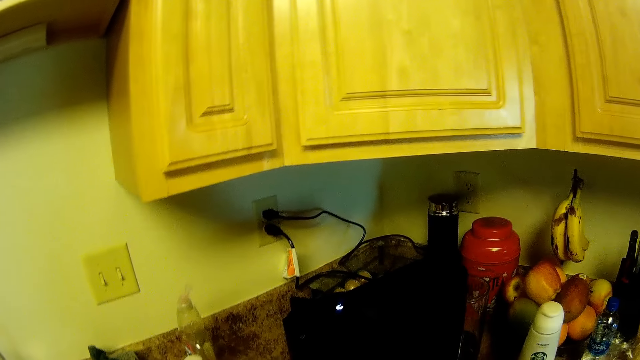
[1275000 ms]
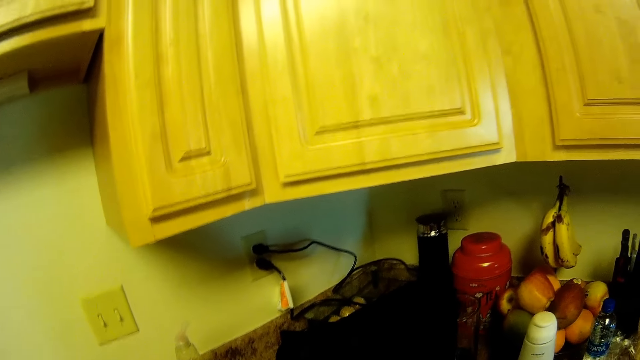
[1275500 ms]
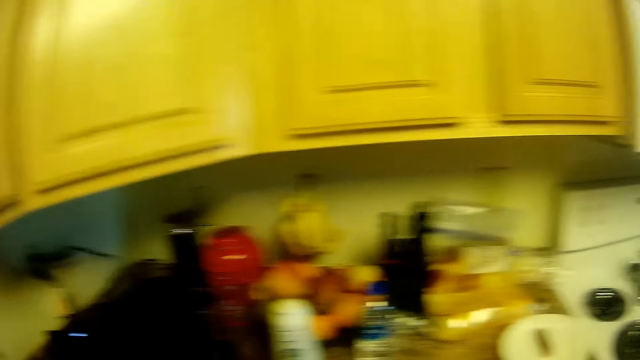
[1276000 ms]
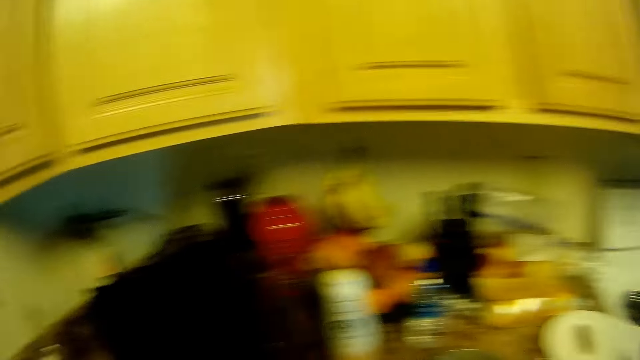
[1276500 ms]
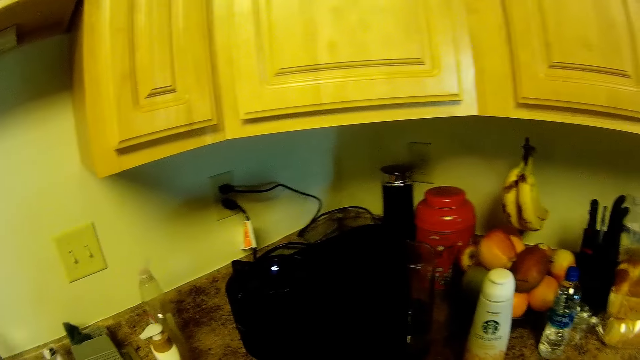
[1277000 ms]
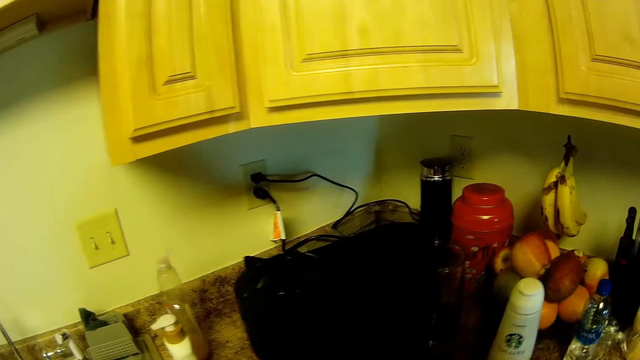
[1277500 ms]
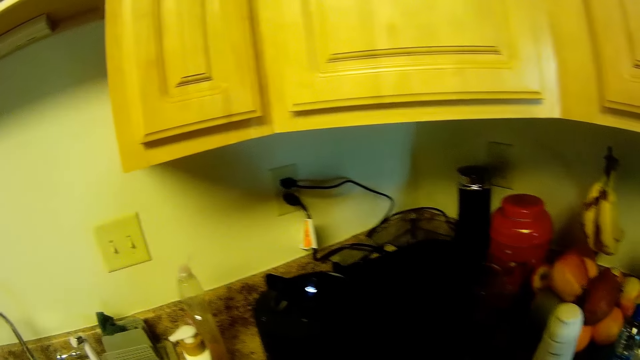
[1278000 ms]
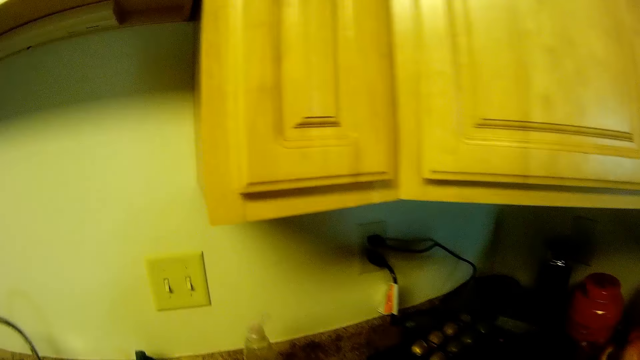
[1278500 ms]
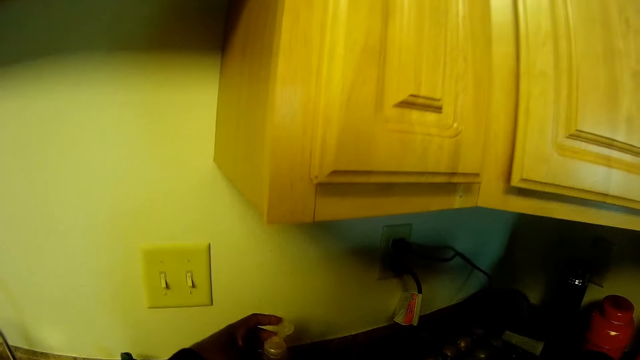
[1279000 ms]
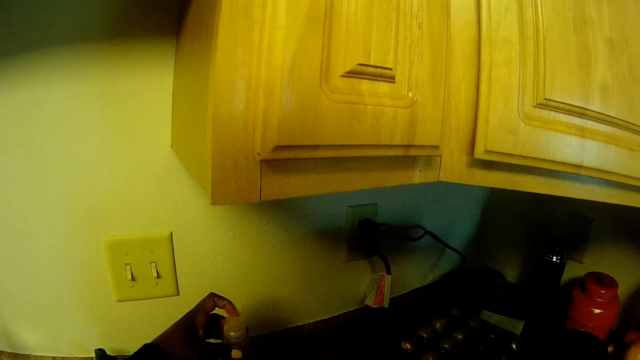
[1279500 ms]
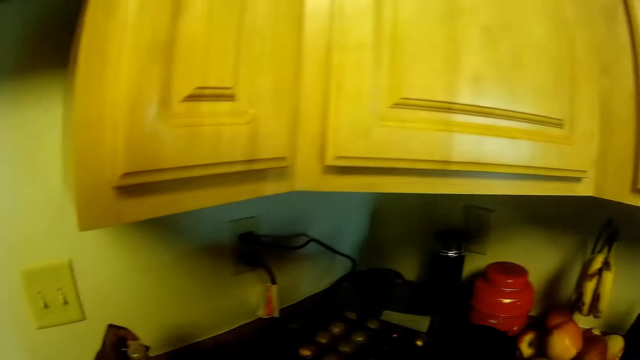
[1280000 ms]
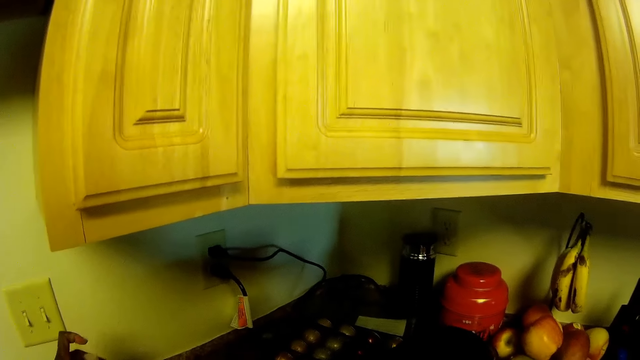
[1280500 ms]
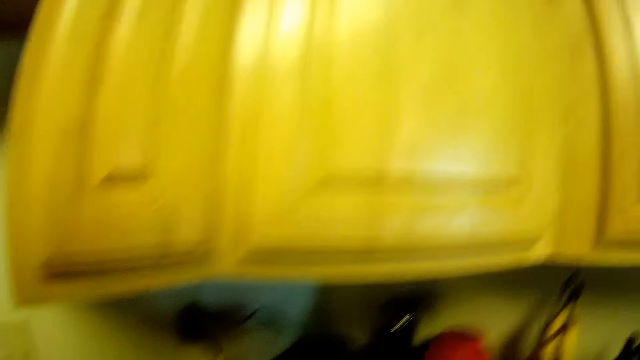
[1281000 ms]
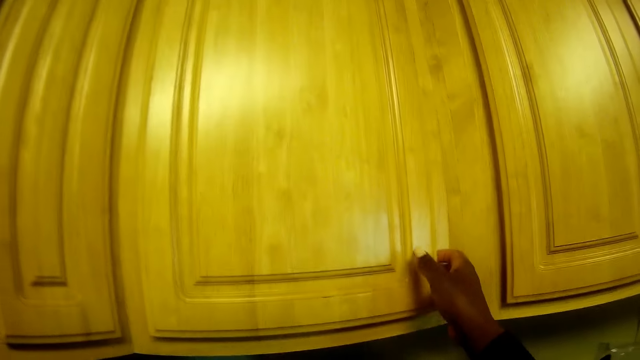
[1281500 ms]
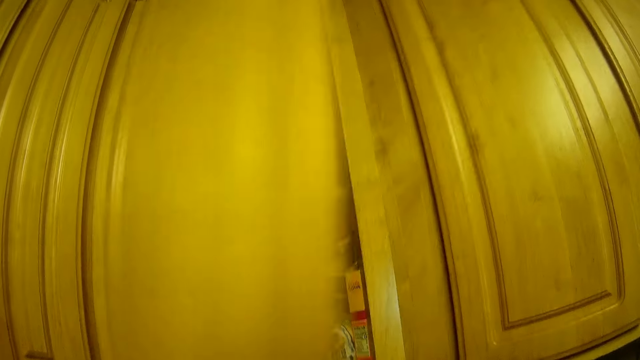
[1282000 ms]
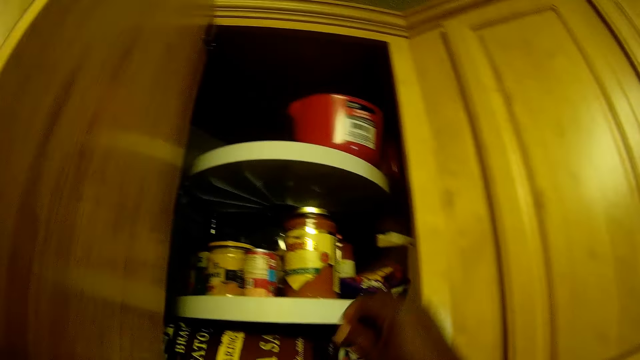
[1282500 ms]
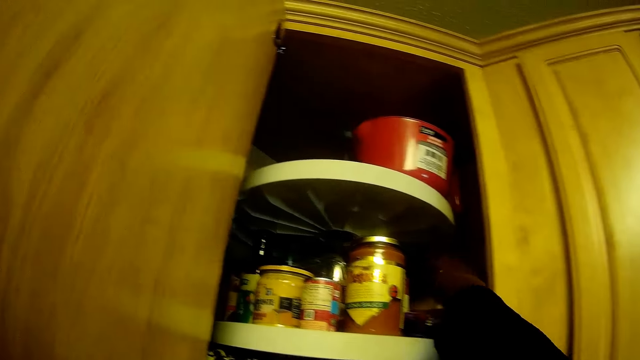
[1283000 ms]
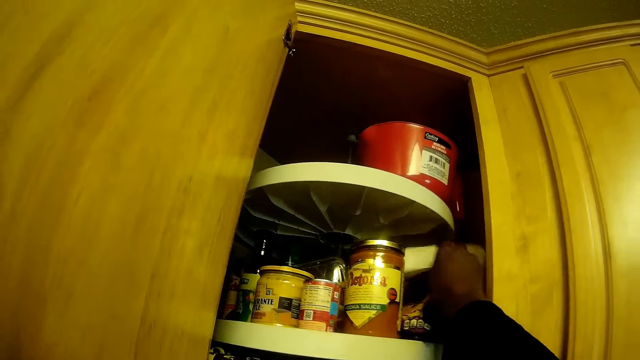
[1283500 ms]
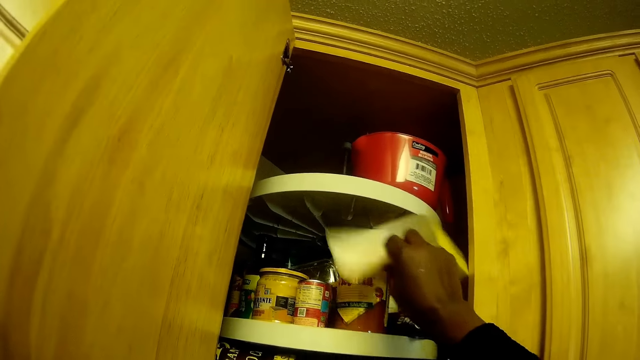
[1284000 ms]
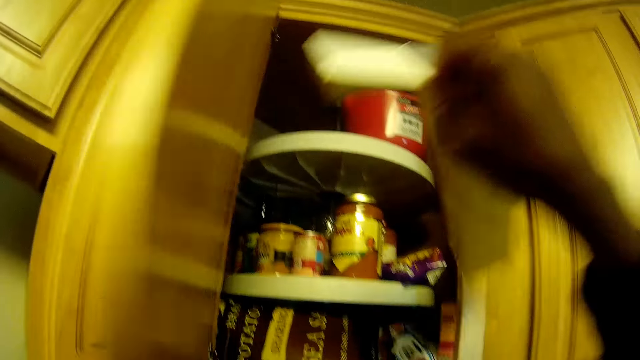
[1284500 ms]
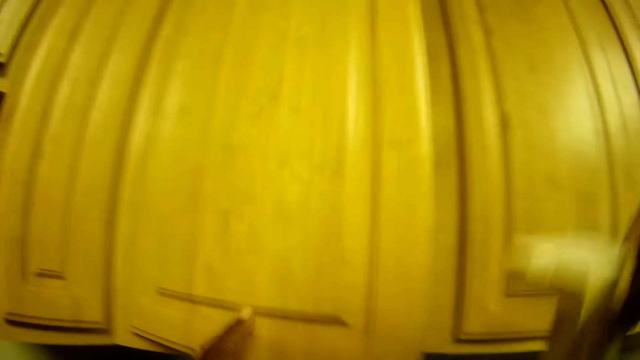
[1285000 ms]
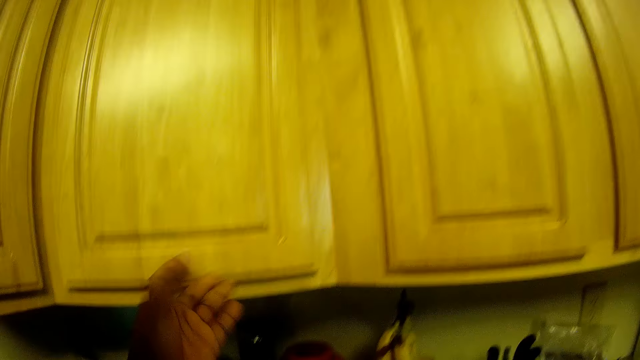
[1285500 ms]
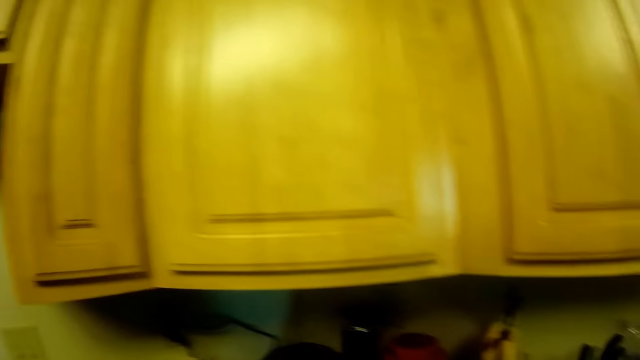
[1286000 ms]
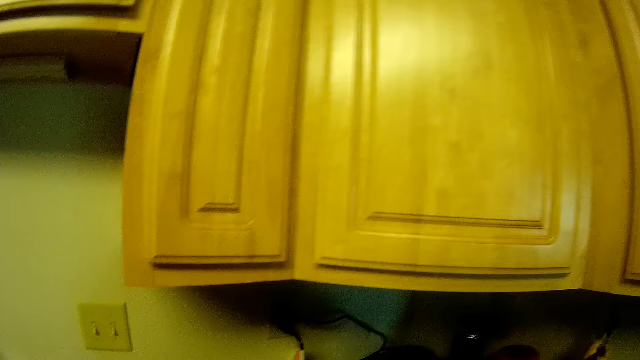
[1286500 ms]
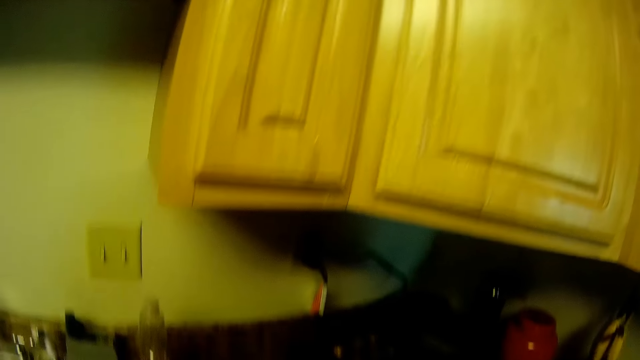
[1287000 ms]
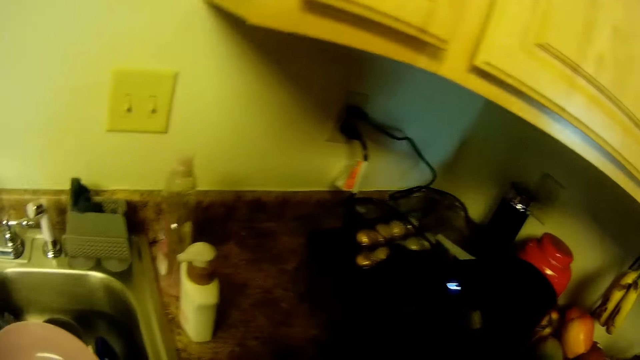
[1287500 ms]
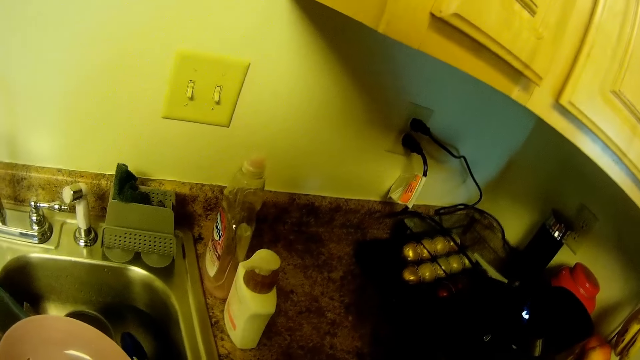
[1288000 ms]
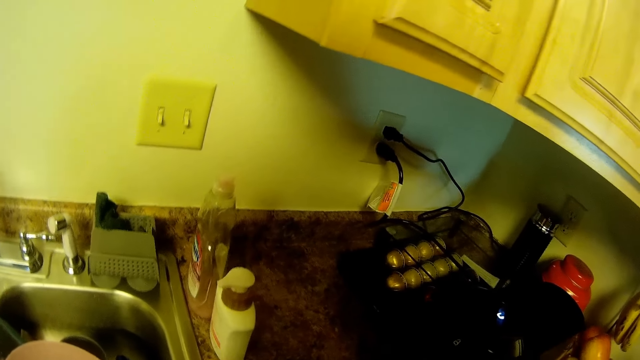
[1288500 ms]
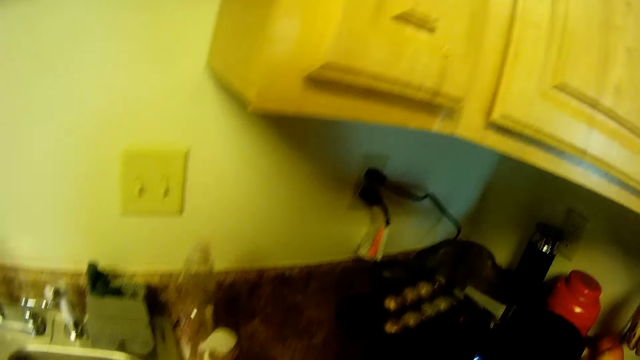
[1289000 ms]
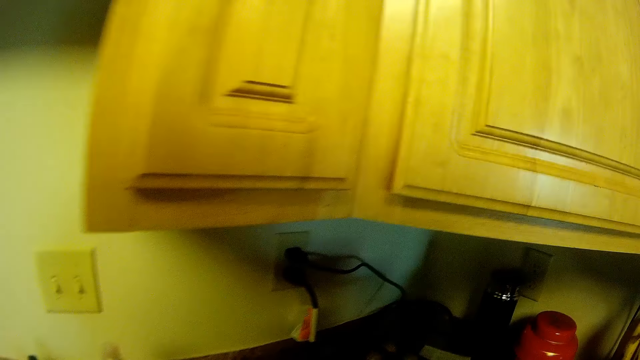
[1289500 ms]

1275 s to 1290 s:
The camera wearer looks around. She covers the dish soap with her left hand. She adjusts a bottle on the kitchen top. She looks around. She opens a kitchen cabinet with her right hand. She picks up a foil pack from the cabinet with her right hand. She closes the cabinet with her left hand. She looks around.

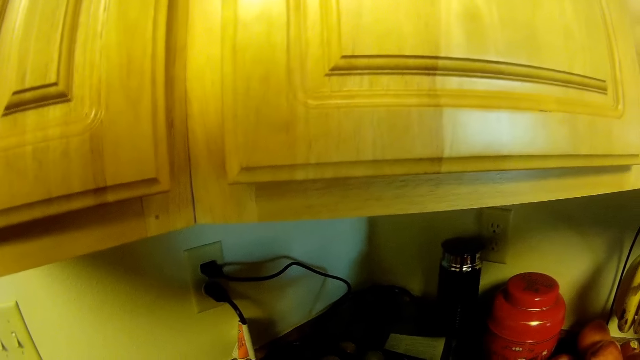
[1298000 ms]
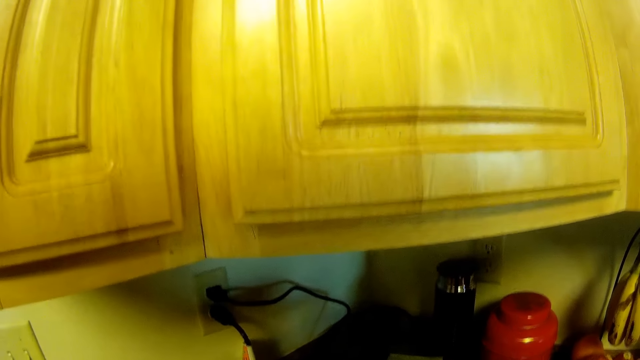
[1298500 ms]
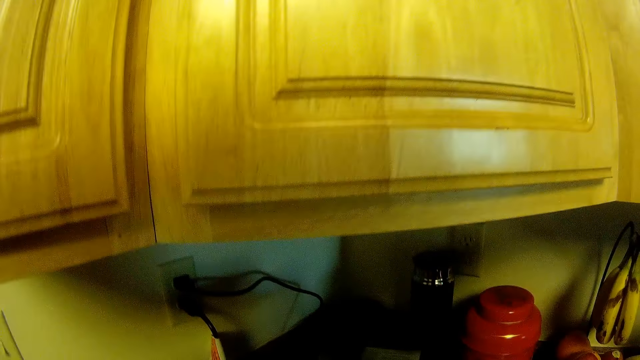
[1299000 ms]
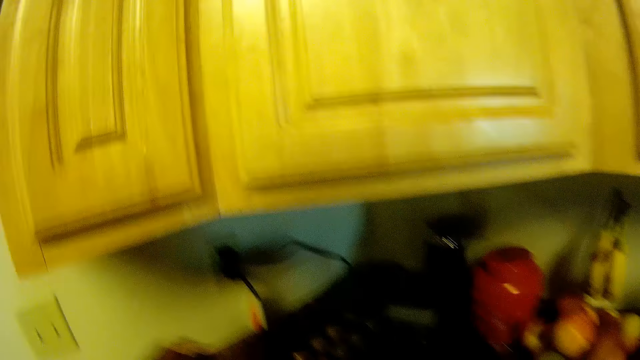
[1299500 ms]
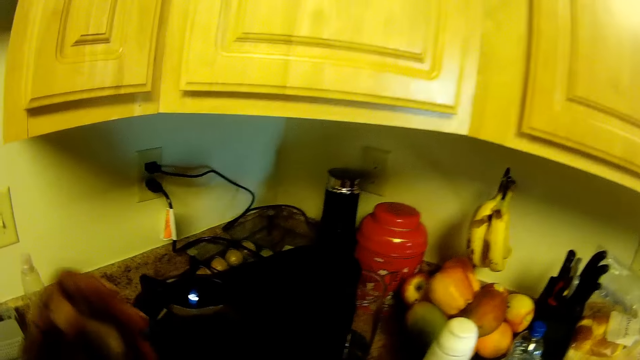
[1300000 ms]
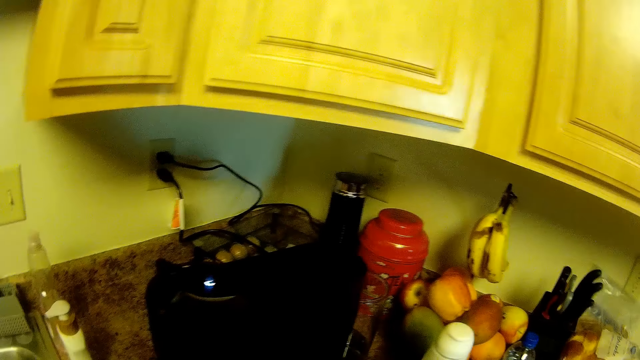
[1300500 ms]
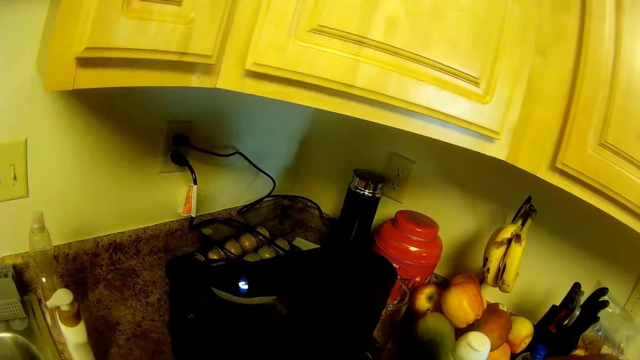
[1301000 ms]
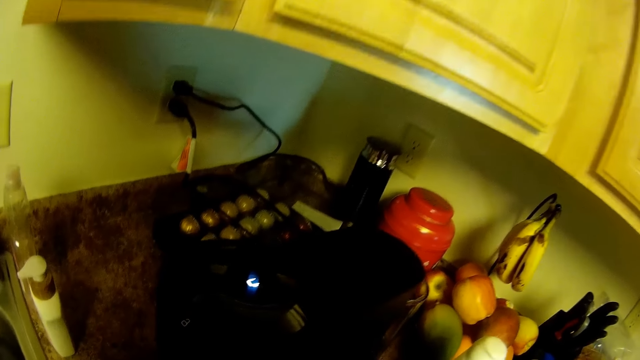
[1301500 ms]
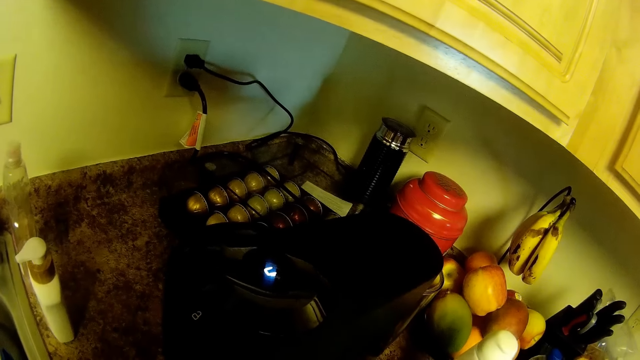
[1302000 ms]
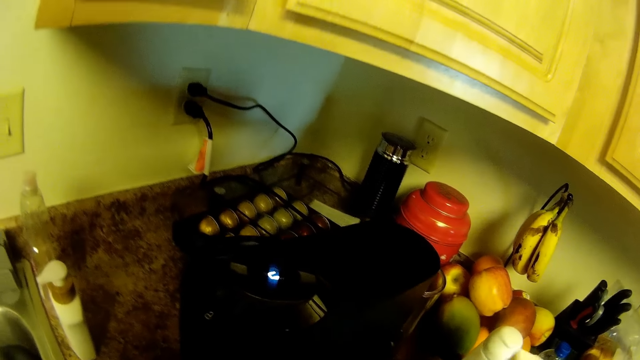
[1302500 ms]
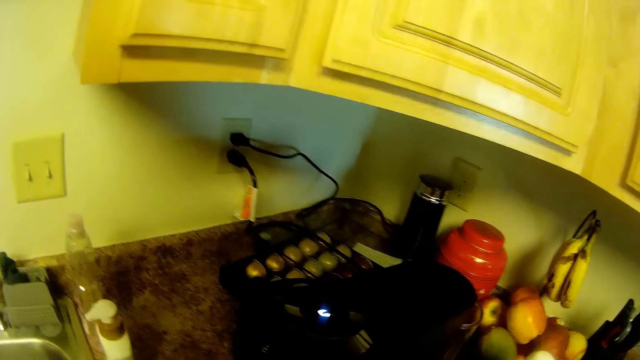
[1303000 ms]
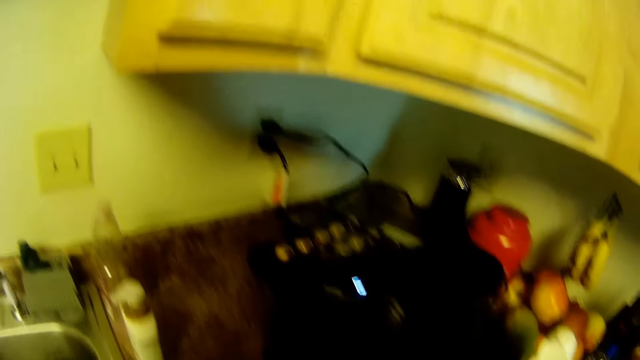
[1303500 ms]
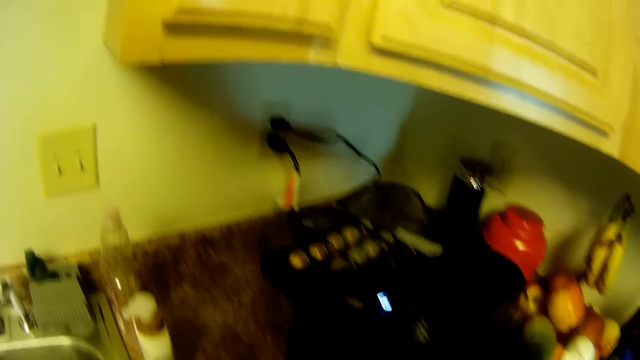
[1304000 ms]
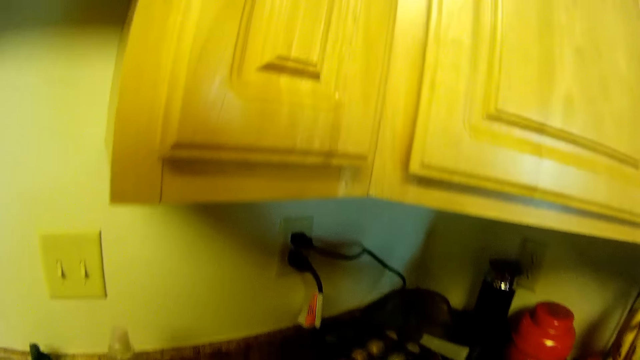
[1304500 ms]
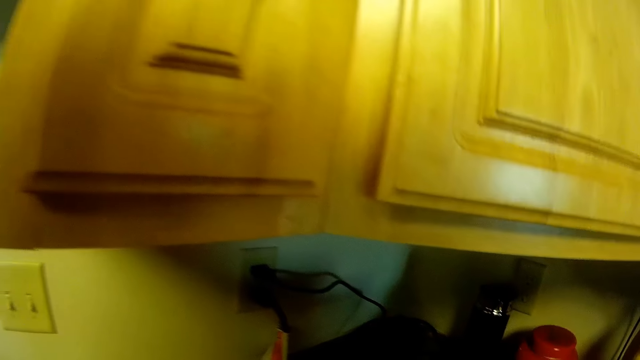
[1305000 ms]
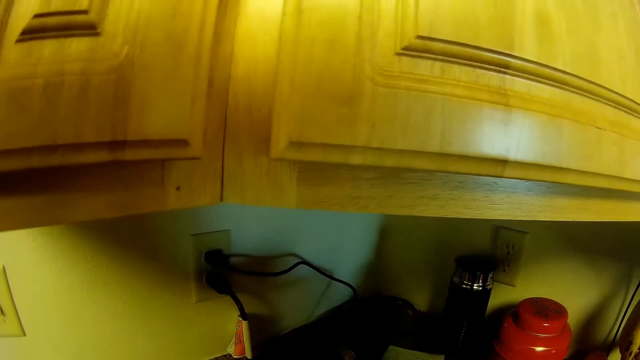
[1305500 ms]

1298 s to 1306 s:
The camera wearer picks up an egg from the crate of eggs on the kitchen slab with her left hand. She raises a hand. She looks around.
